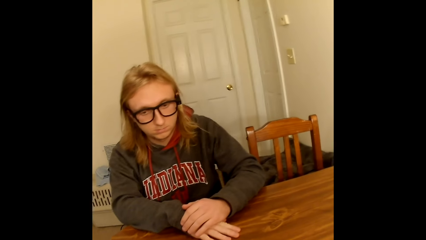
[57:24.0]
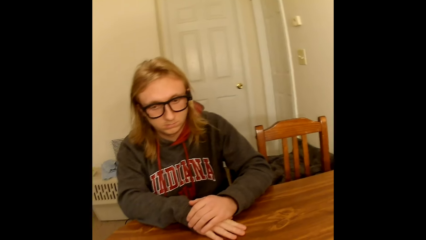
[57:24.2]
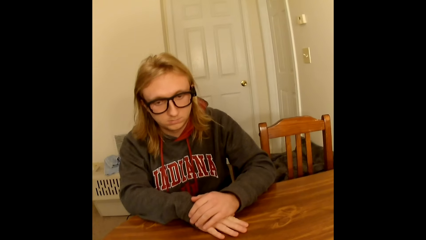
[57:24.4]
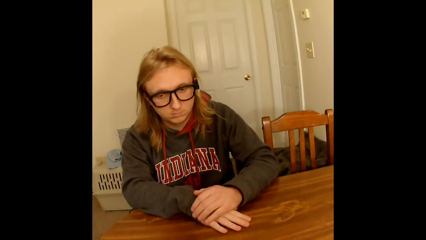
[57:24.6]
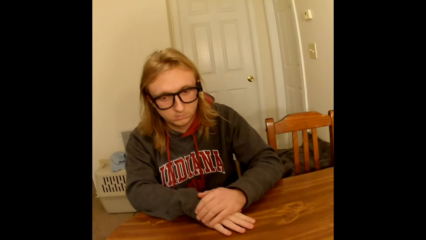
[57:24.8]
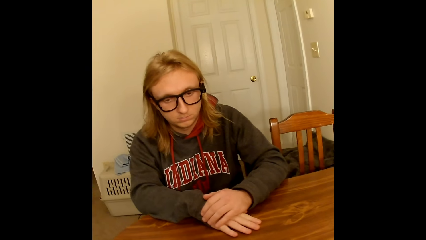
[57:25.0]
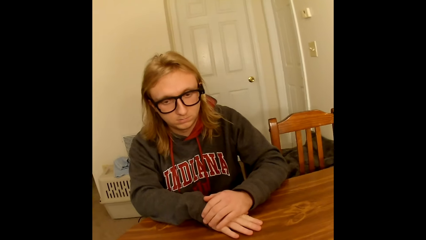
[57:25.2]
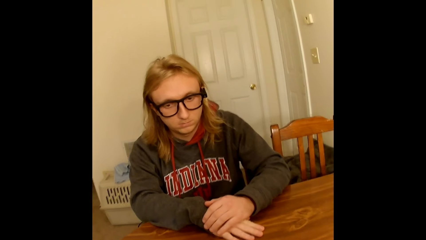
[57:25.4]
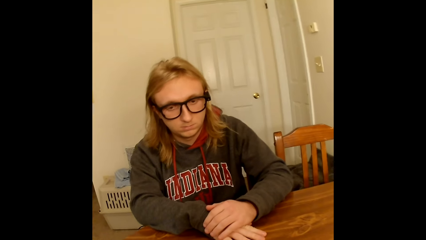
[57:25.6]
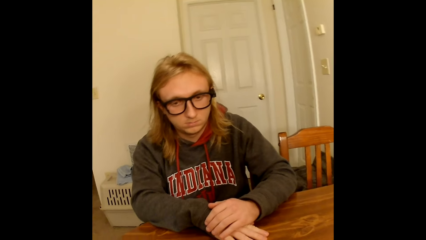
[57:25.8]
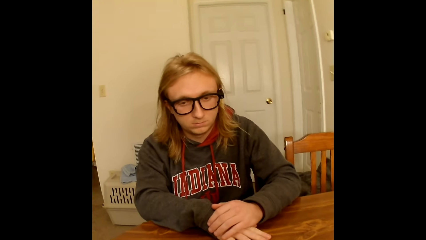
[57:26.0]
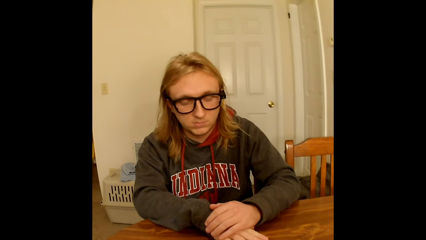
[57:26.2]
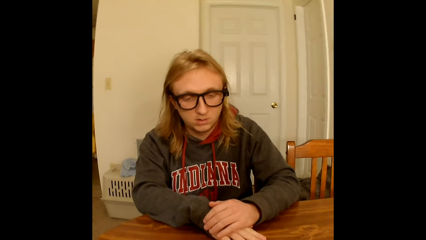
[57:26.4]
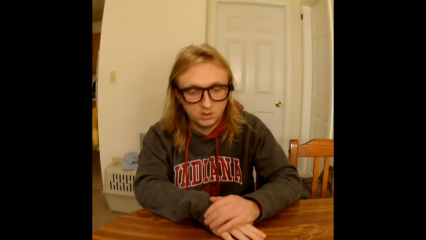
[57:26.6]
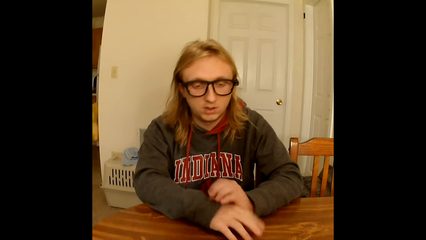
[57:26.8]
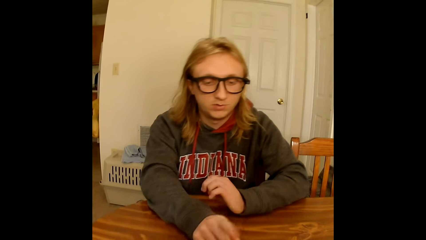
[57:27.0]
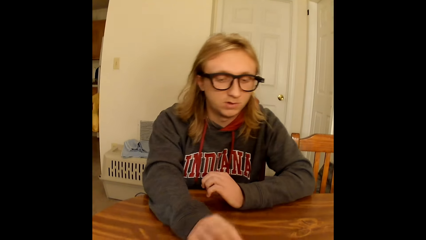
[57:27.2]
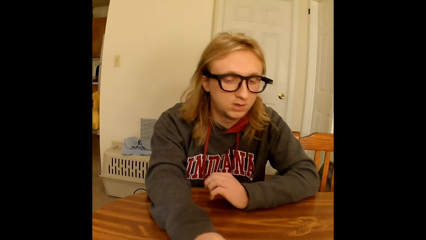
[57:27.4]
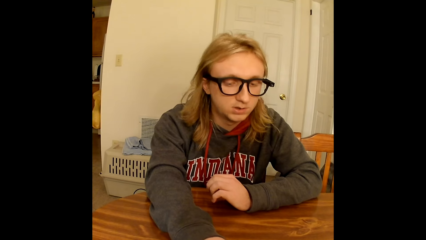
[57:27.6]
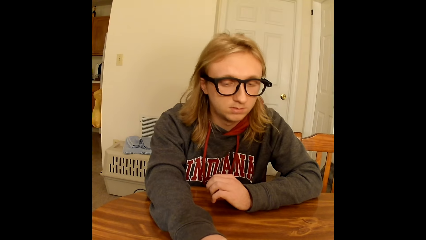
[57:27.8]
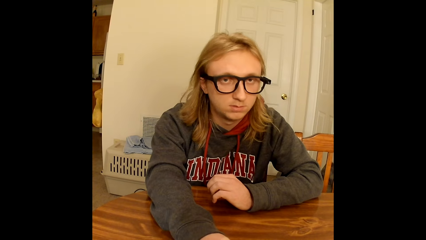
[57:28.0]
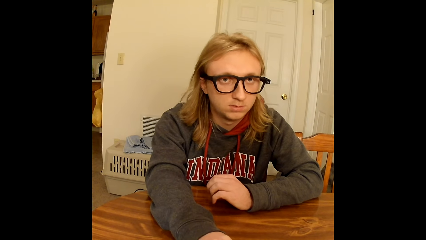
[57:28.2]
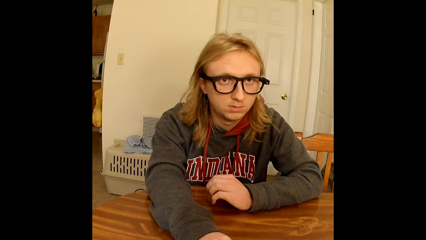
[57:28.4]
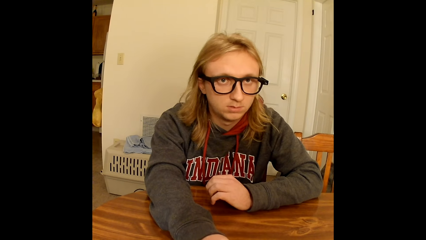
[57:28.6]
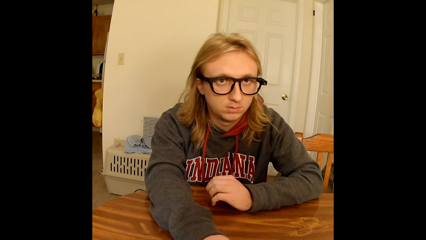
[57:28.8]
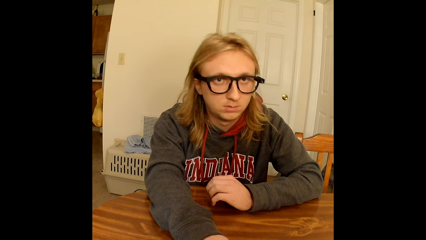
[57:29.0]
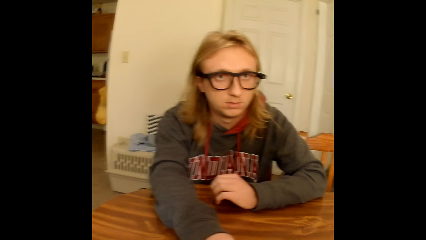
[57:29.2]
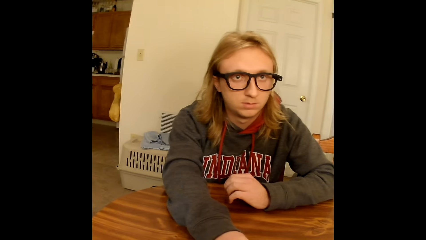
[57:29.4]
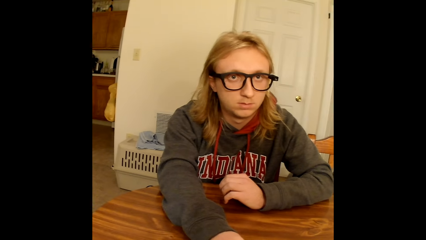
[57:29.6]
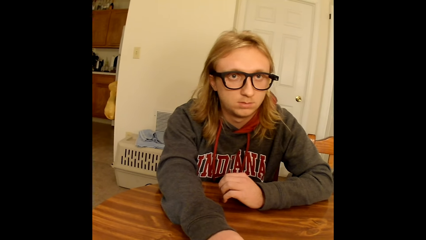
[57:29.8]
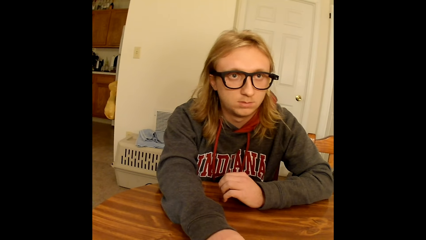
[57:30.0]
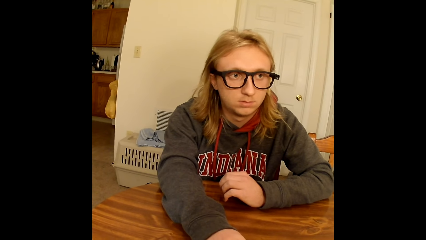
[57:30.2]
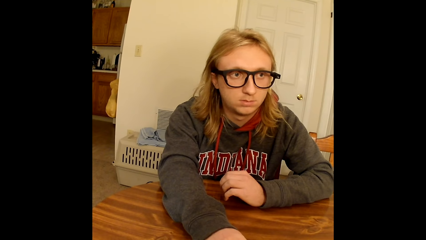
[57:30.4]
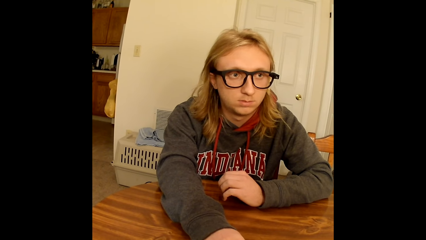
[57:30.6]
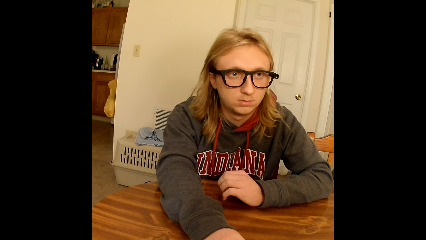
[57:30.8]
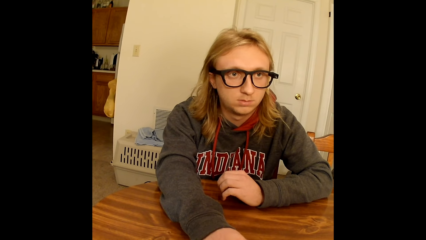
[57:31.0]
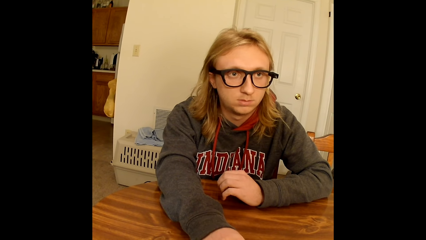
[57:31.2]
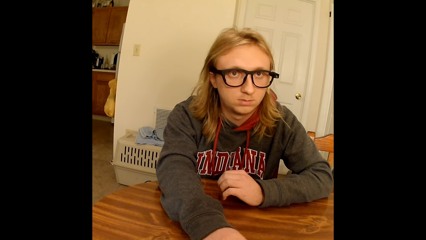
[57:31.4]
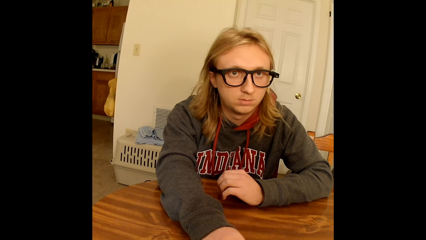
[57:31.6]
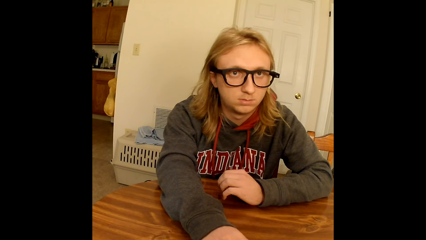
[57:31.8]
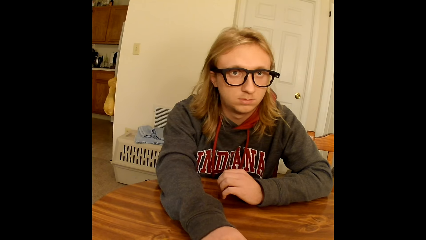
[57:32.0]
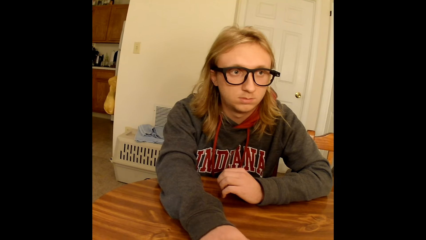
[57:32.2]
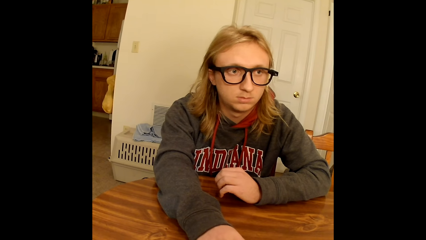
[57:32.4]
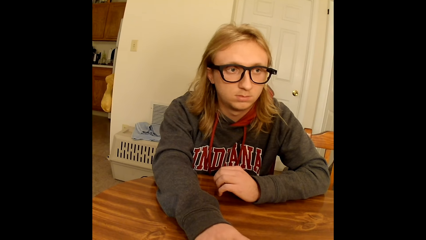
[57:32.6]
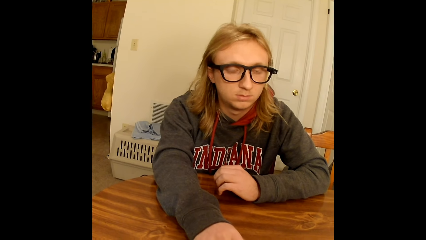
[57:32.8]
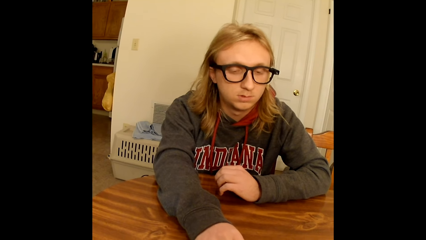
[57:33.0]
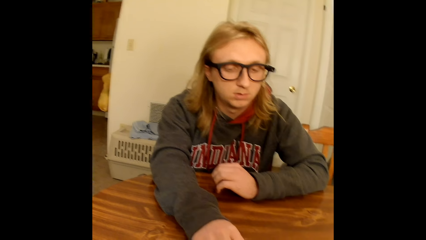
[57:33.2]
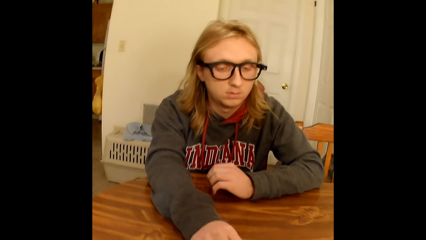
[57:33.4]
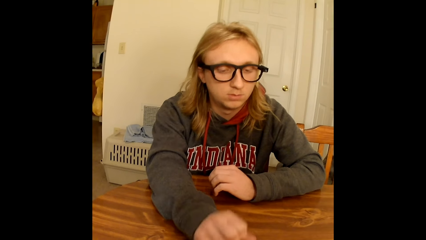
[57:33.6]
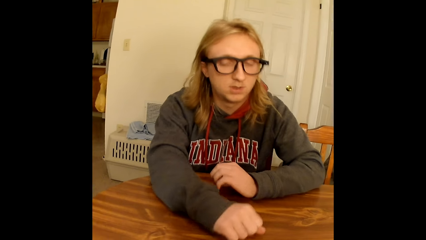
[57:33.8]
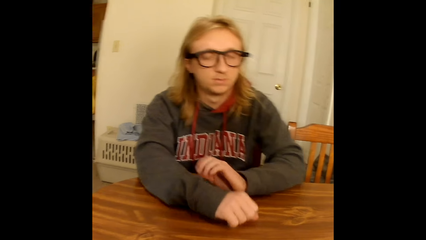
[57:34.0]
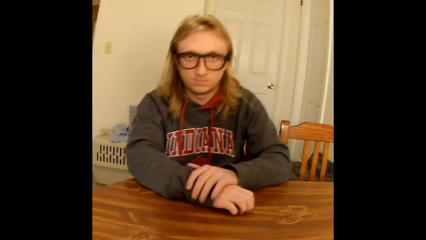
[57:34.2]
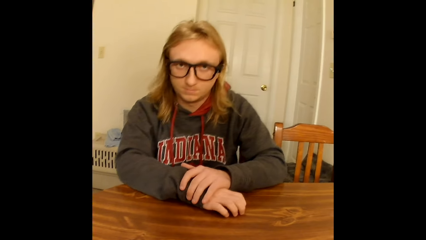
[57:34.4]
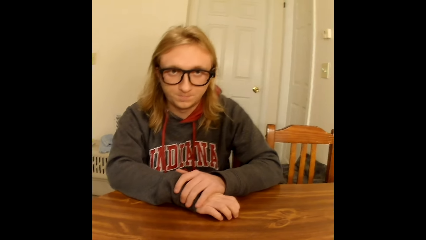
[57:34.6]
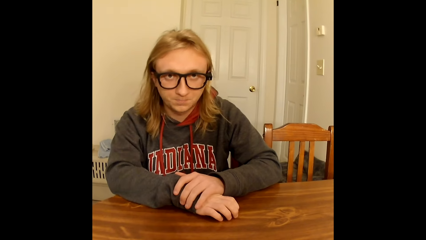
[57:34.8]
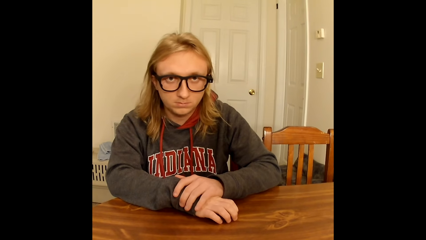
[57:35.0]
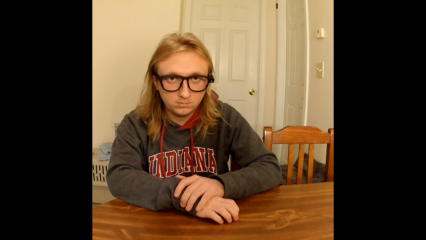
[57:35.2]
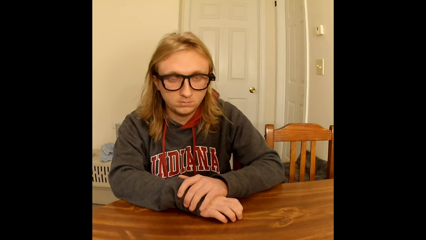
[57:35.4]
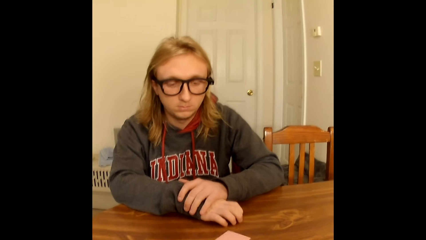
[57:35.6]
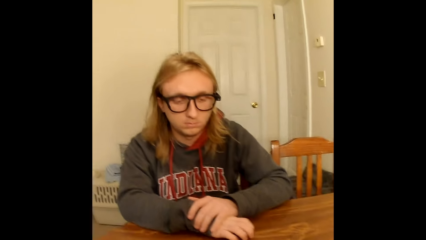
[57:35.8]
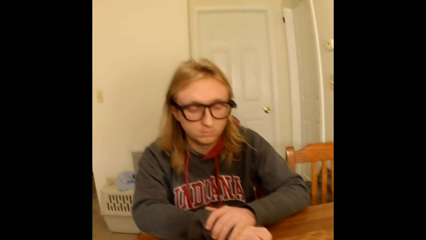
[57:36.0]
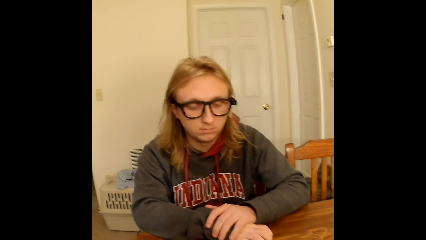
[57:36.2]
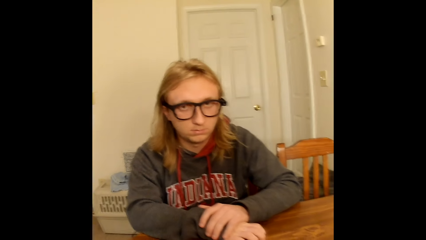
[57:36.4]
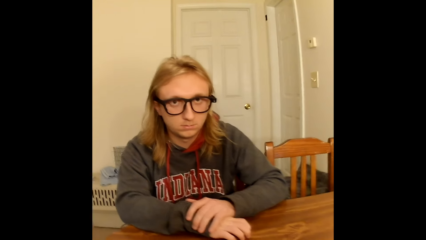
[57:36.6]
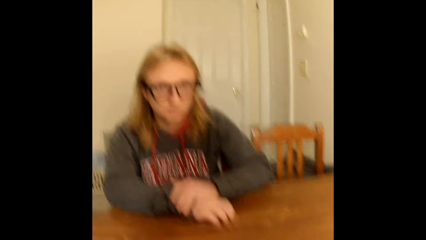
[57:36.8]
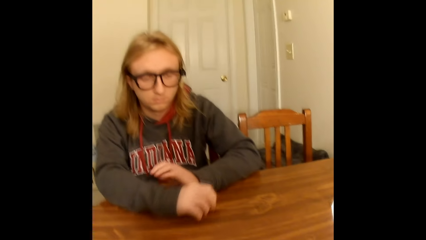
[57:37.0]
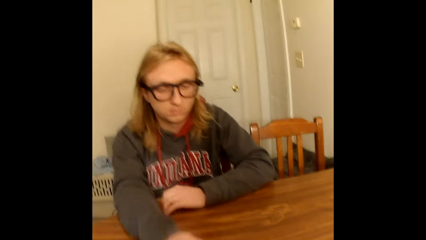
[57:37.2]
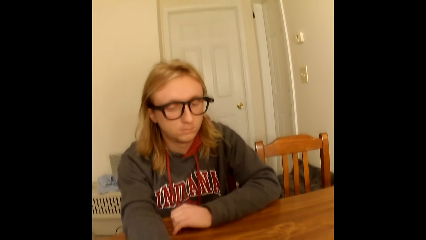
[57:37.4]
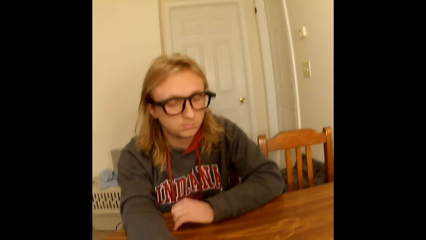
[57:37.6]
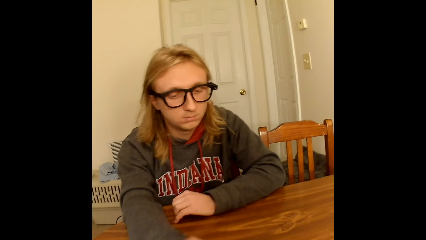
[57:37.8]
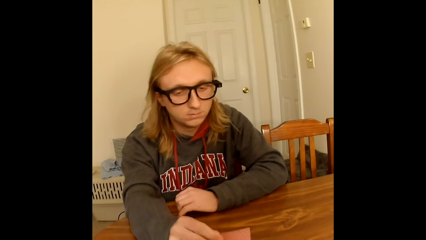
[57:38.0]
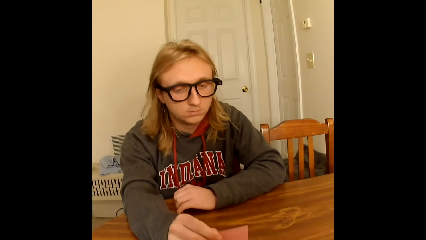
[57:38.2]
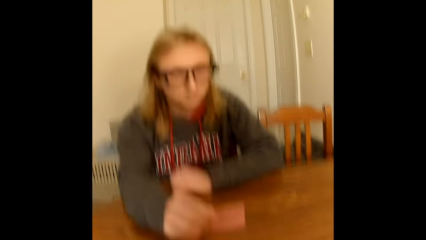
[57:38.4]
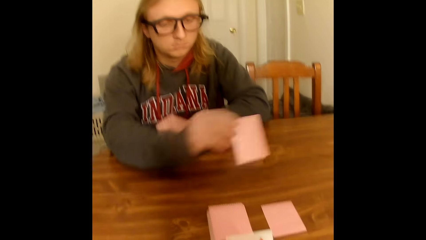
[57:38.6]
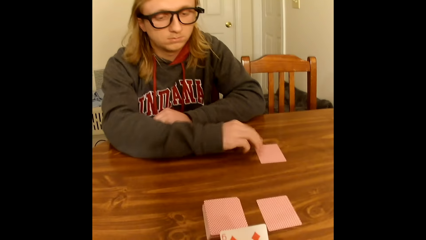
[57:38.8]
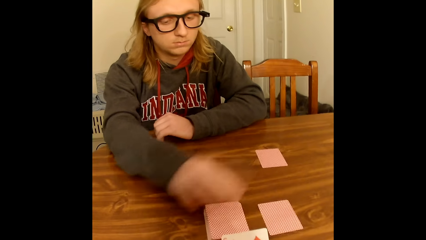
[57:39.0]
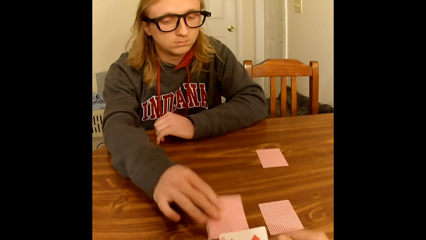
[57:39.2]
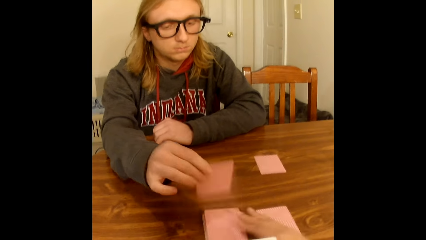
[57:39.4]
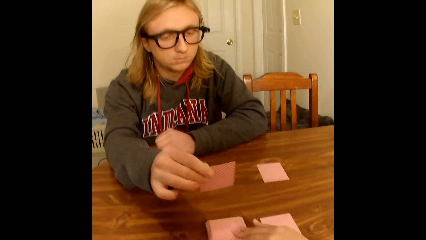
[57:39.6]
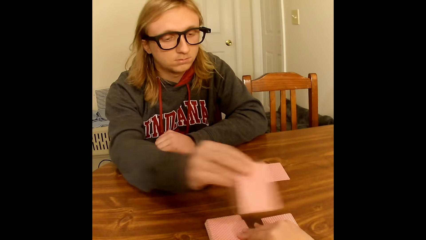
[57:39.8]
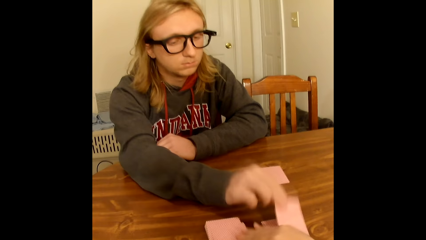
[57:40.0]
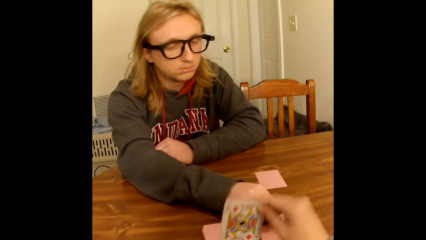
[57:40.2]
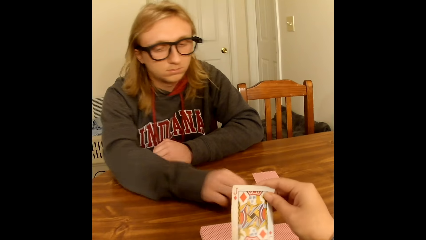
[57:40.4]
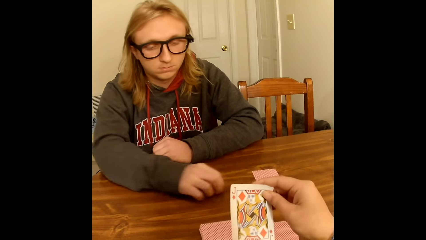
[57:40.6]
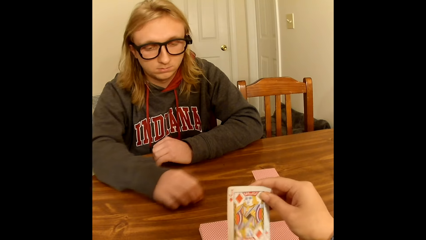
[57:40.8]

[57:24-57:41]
The man touches the deck of playing cards in the camera wearer's hands with his right hand. The man touches the table with his right hand. The man touches his right hand with his left hand on the table. The man holds hands together on the table. The camera wearer does something. The man touches the table with his left hand. The man picks a playing card face up to him from a deck of face down playing cards with his right hand. The man places the playing card in his right hand face down on the table close to him. The man picks a playing card face up to him from the deck of face down playing cards with his right hand. The camera wearer picks a playing card face up to her from the deck of face down playing cards with her right hand. The man places the playing card in his right hand face down on a face down playing card on the table close to the camera wearer.
